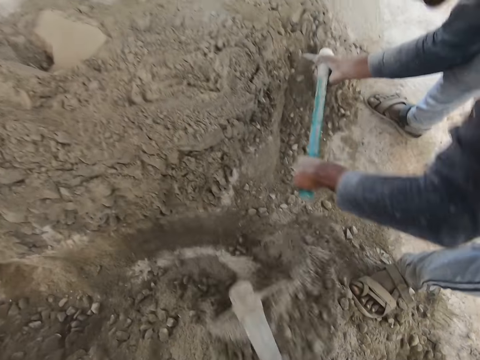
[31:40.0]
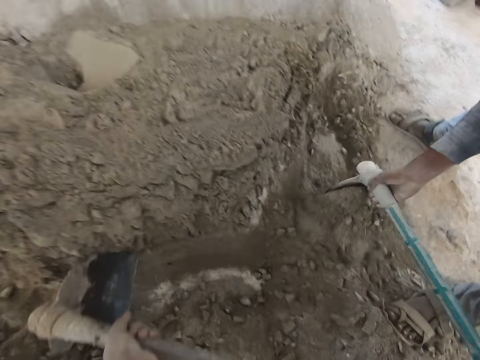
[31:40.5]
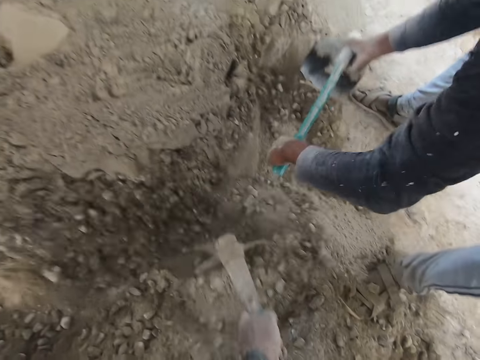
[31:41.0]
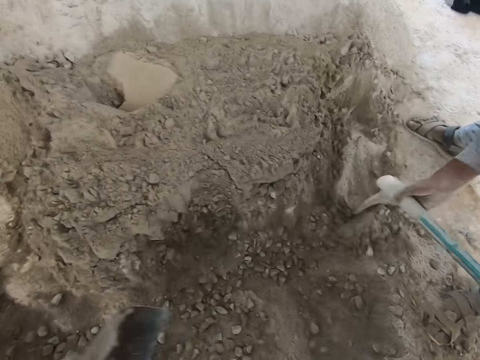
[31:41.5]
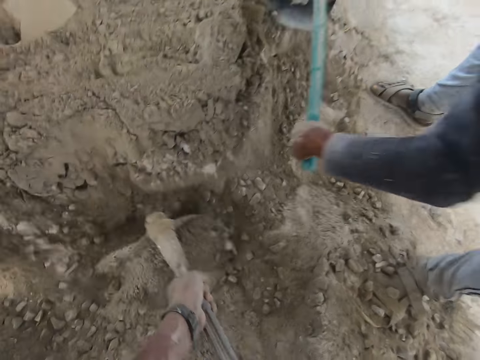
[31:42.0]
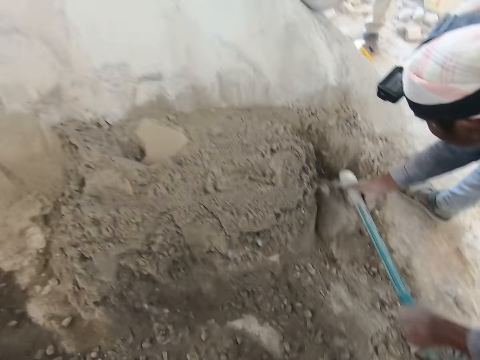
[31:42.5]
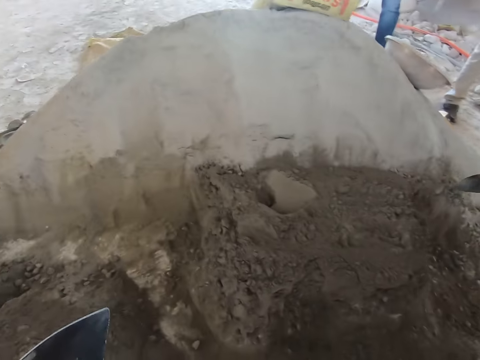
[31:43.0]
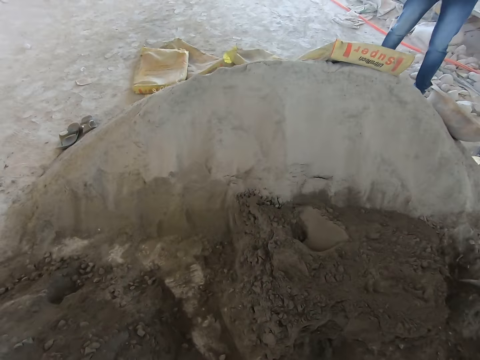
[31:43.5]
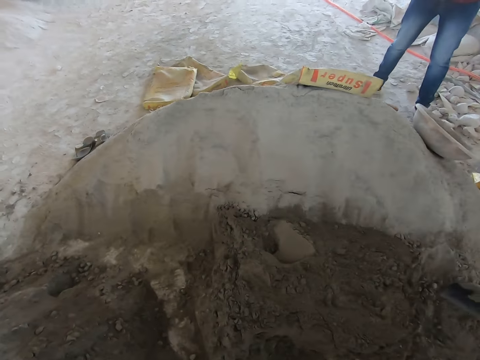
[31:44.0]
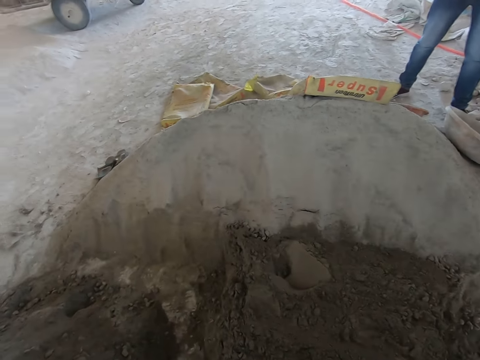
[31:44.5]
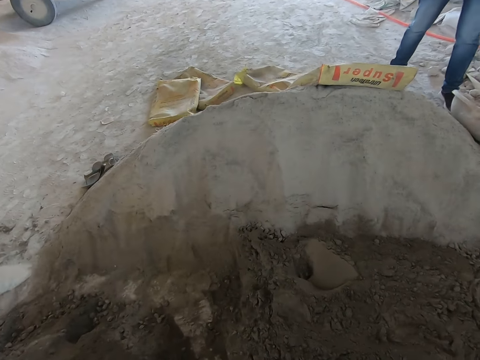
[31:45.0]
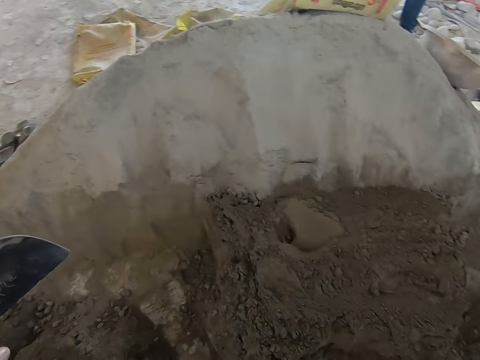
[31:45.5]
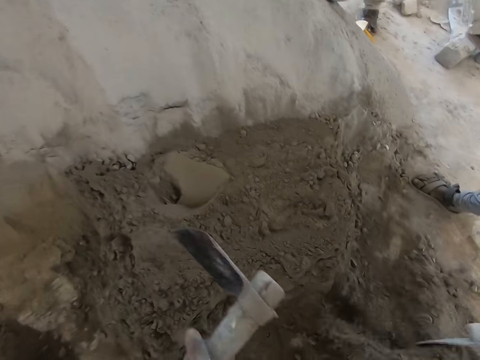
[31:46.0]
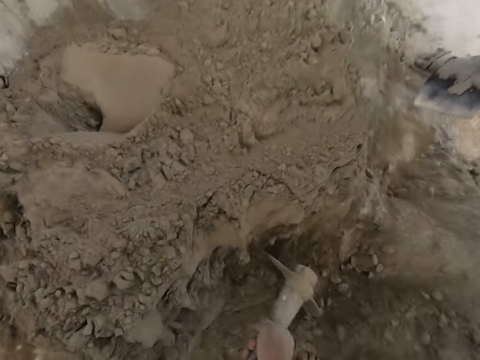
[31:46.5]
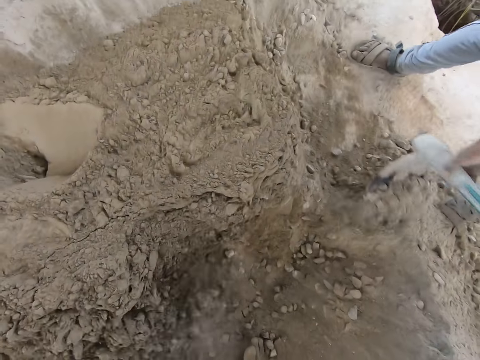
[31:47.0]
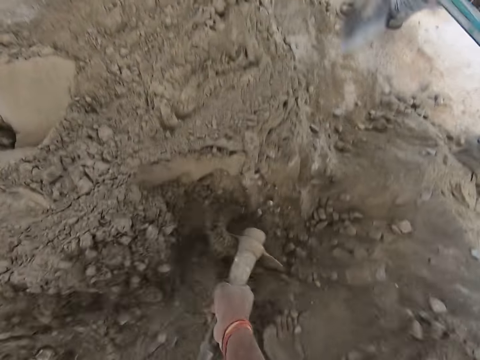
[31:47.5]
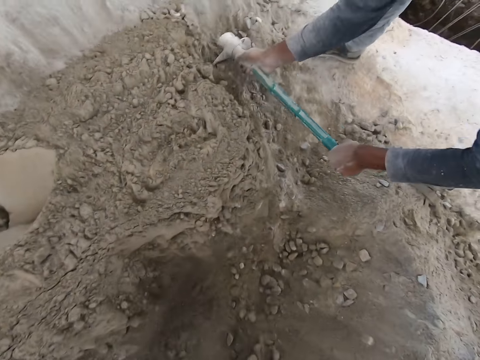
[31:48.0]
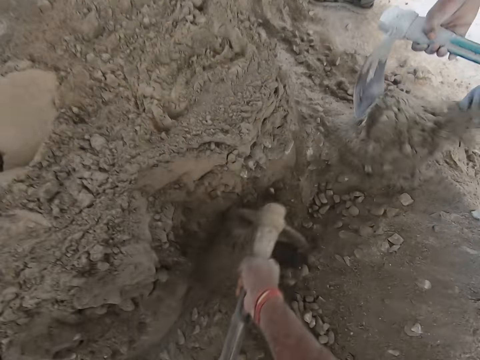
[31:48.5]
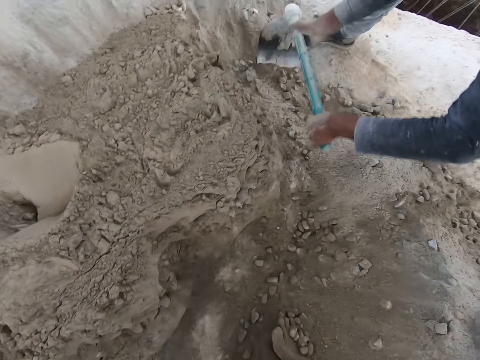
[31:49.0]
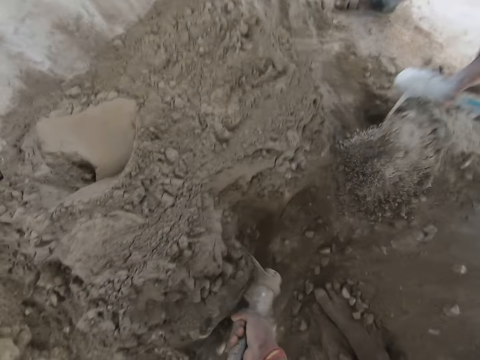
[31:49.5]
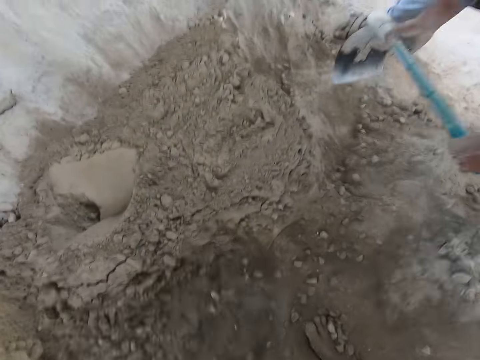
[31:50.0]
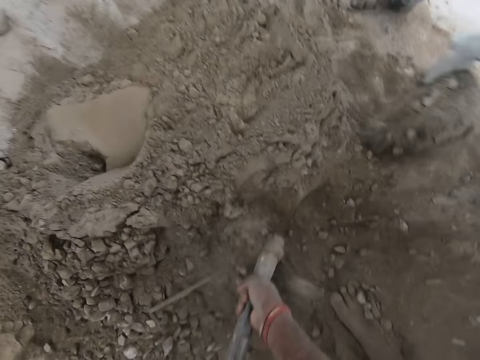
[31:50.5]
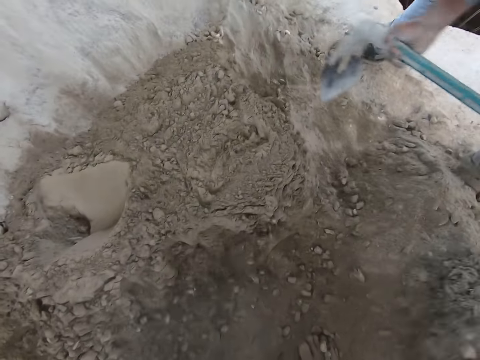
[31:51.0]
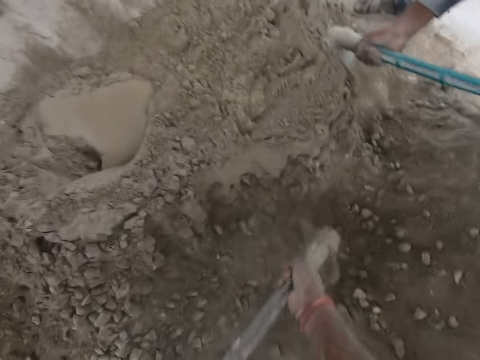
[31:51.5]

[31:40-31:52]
The camera wearer speaks to a man. They hold a hoe and dig the soil with the hoe. The man digs the soil with the hoe.

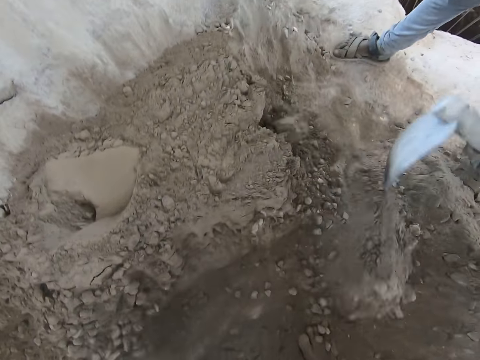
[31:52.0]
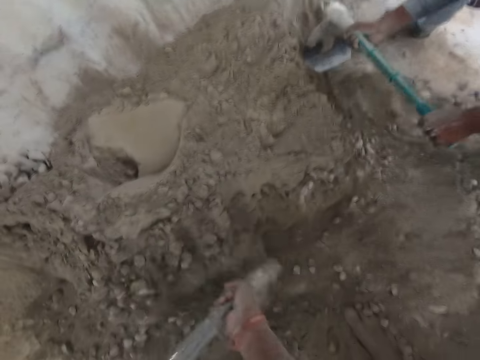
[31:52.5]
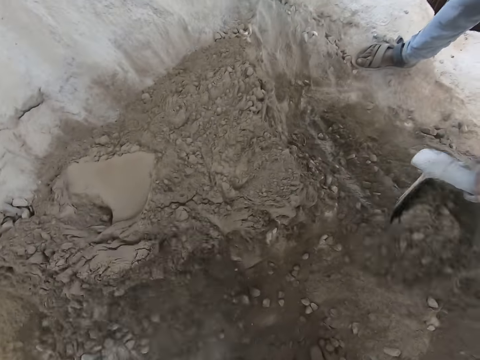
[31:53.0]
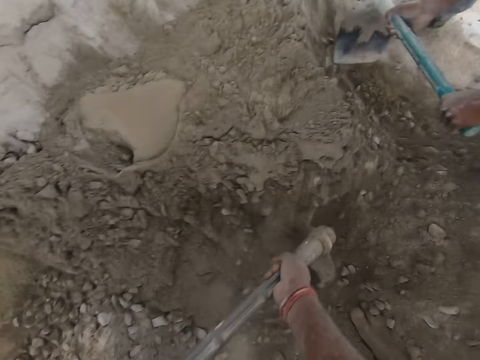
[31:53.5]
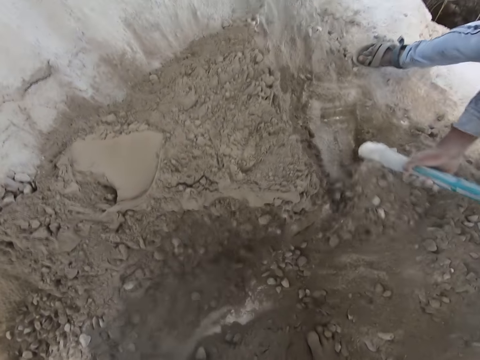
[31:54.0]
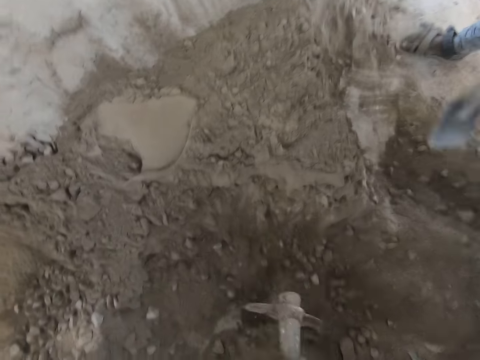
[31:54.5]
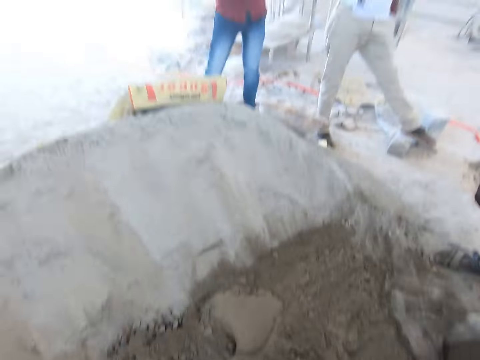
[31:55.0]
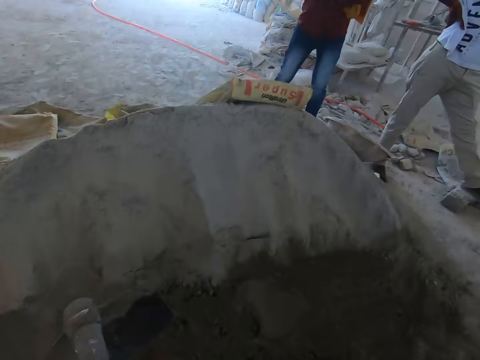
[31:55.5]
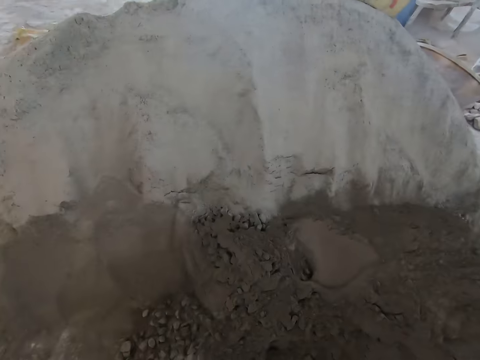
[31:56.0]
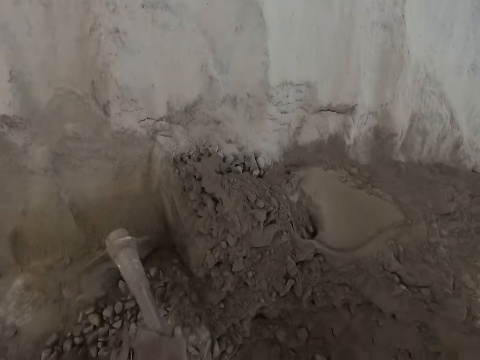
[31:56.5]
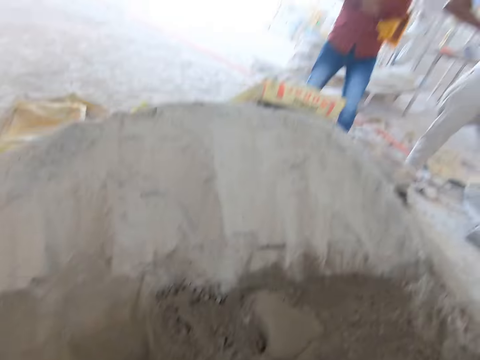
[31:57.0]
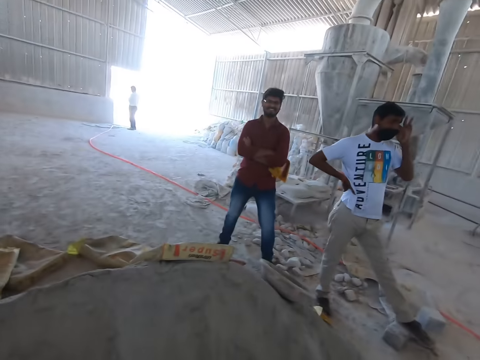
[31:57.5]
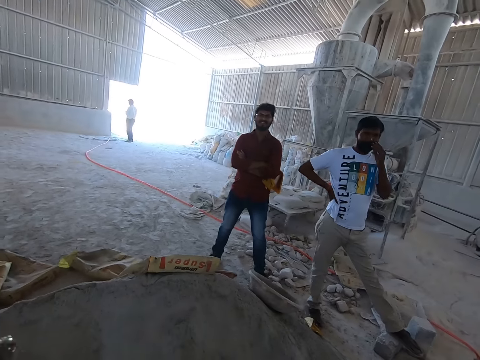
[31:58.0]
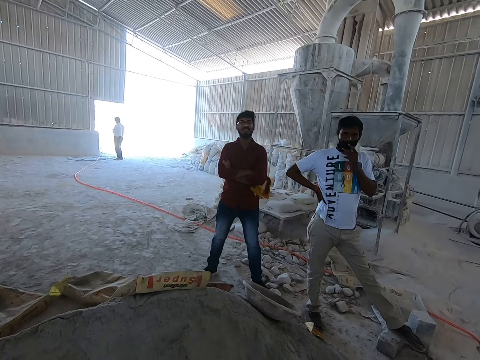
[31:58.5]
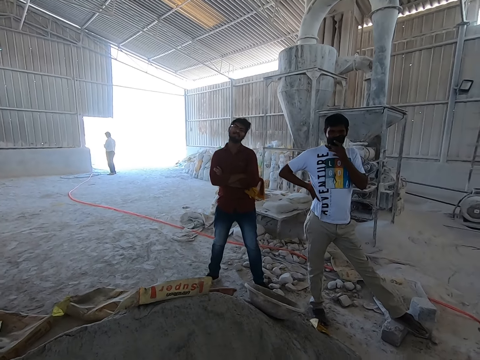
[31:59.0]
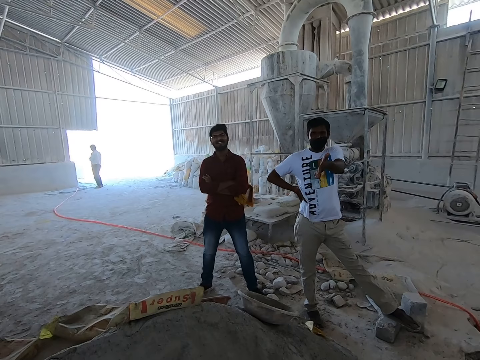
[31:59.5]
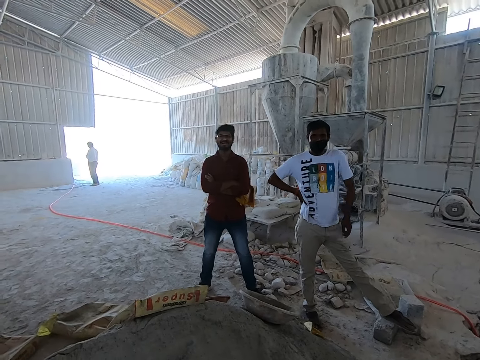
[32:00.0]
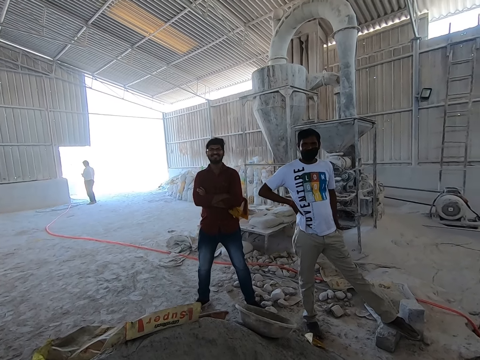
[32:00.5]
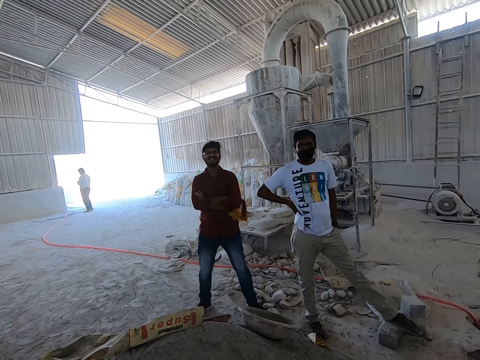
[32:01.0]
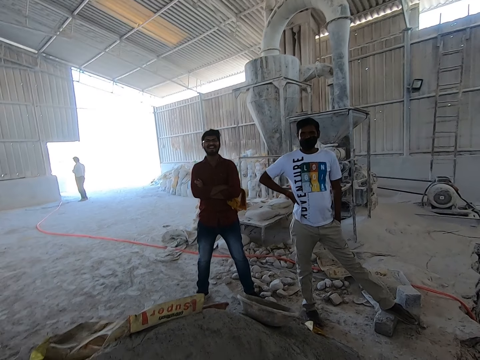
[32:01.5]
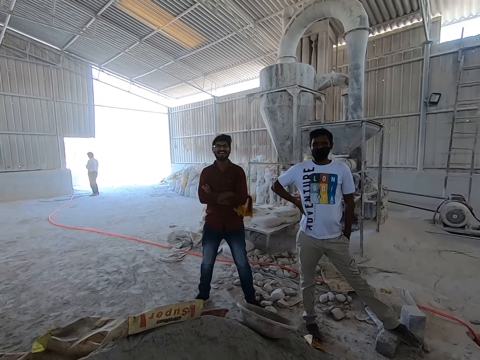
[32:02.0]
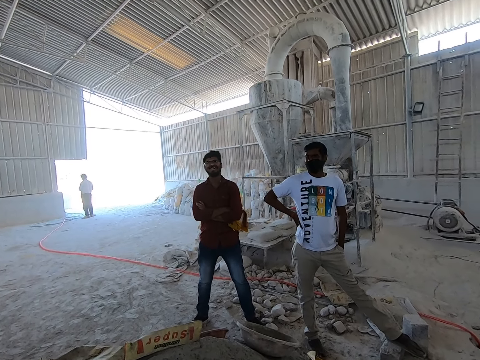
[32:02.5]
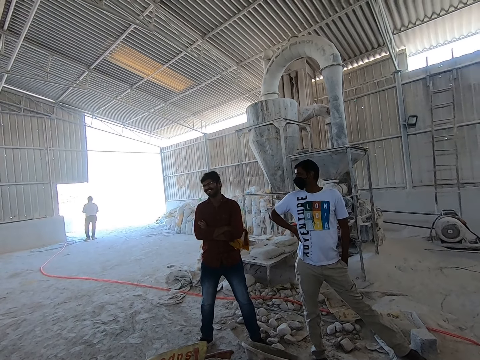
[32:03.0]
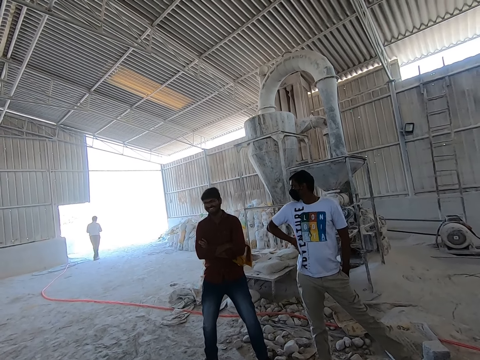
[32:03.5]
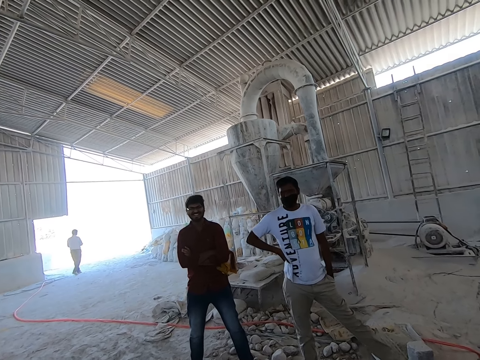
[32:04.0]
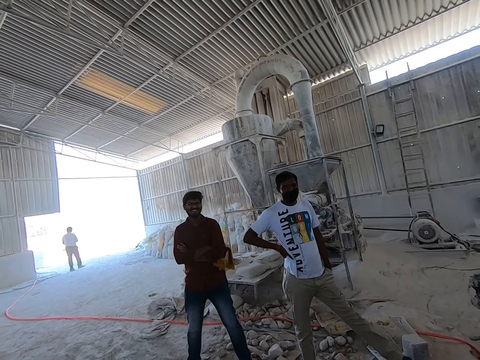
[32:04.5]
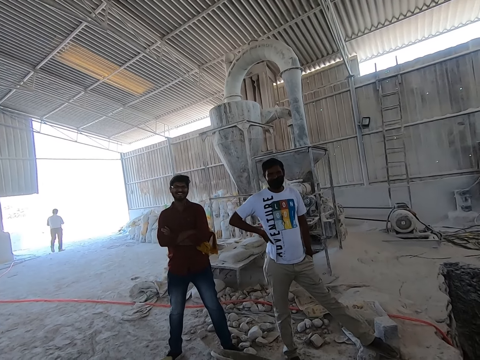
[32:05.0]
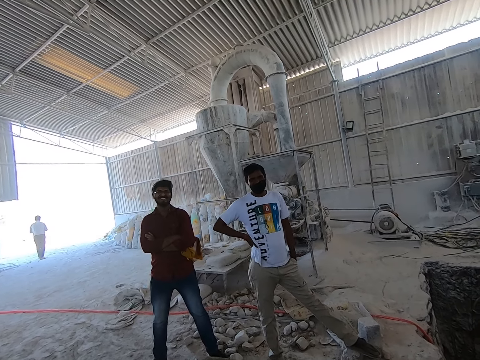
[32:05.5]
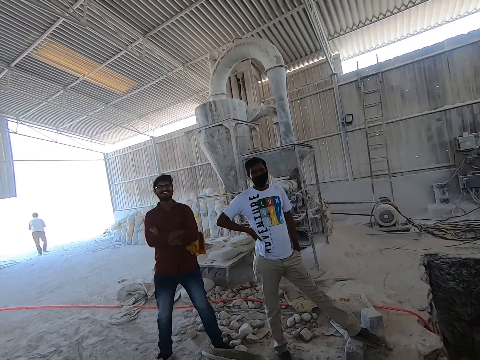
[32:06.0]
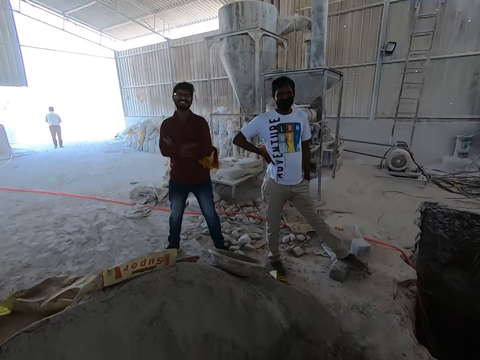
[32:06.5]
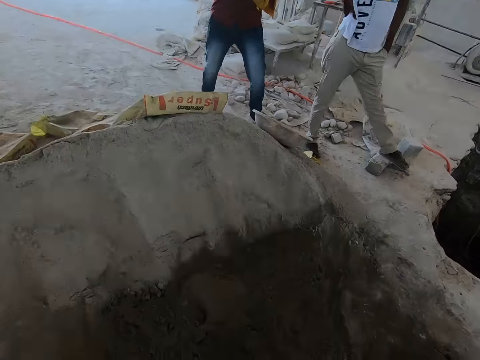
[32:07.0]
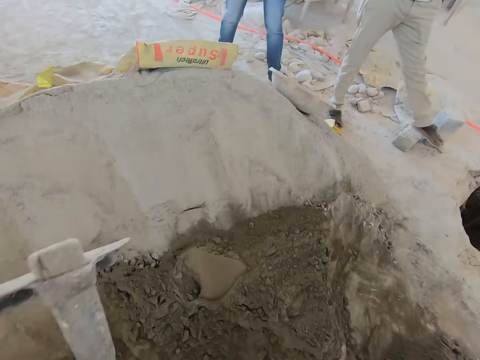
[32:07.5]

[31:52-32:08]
The camera wearer digs soil with a hoe. They interact with a man and another man. The first man gestures at the camera wearer. The camera wearer talks to the first man and the other man.
